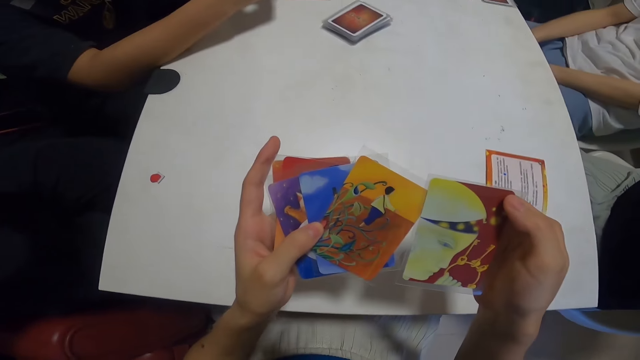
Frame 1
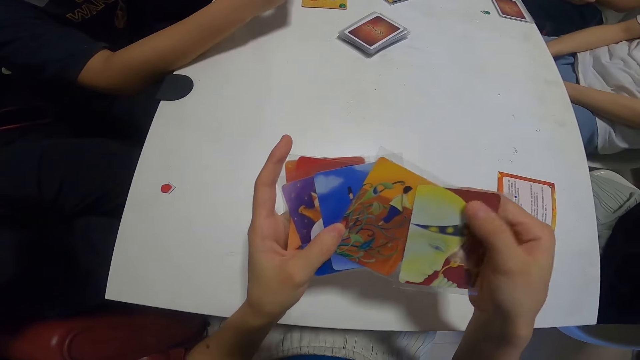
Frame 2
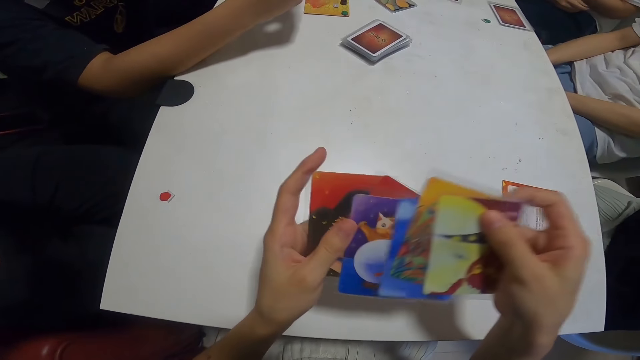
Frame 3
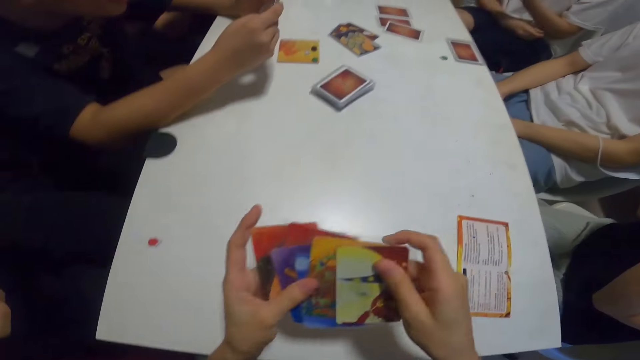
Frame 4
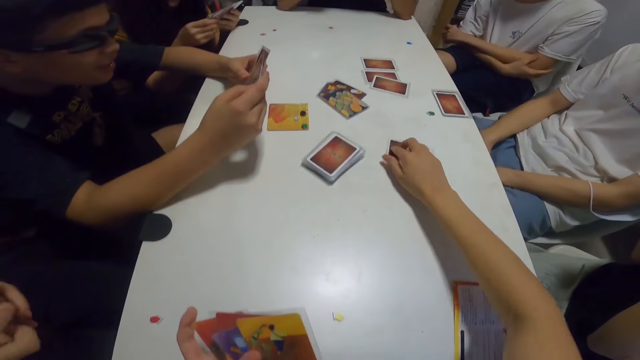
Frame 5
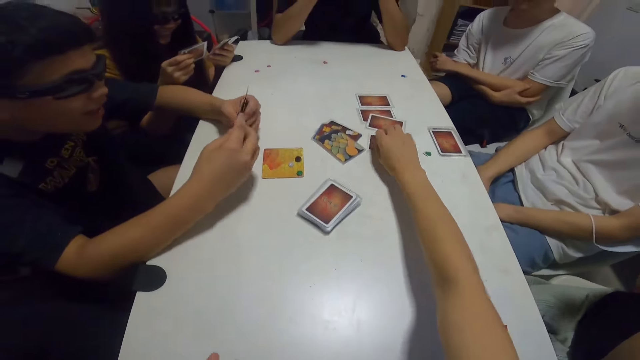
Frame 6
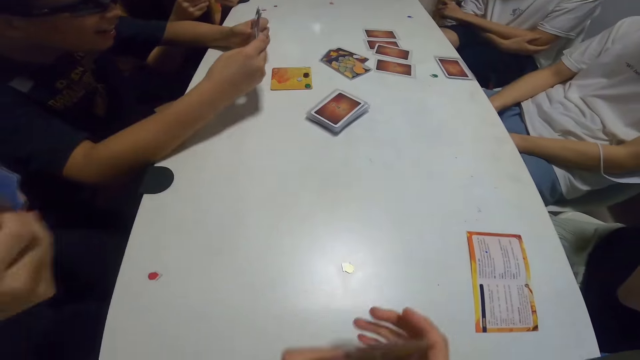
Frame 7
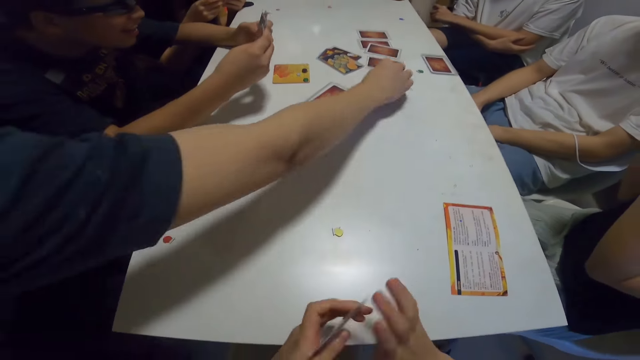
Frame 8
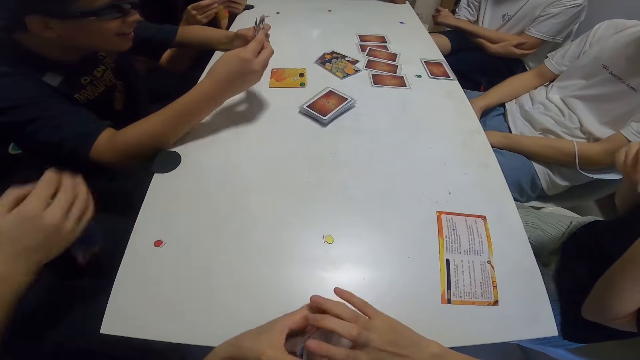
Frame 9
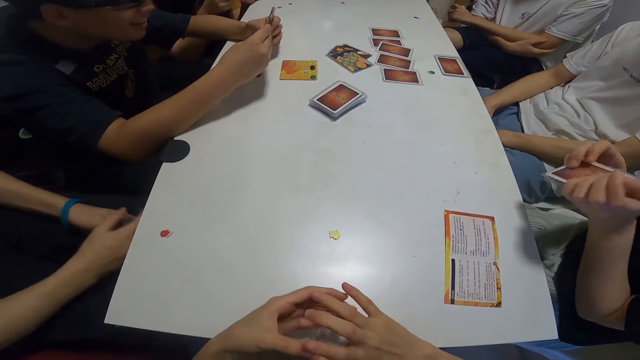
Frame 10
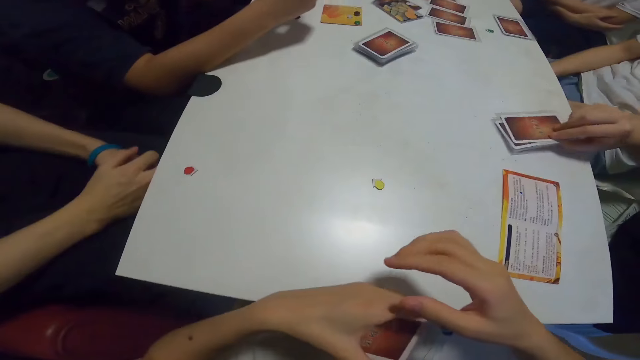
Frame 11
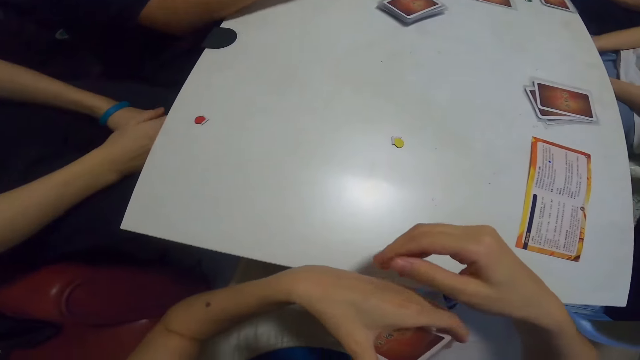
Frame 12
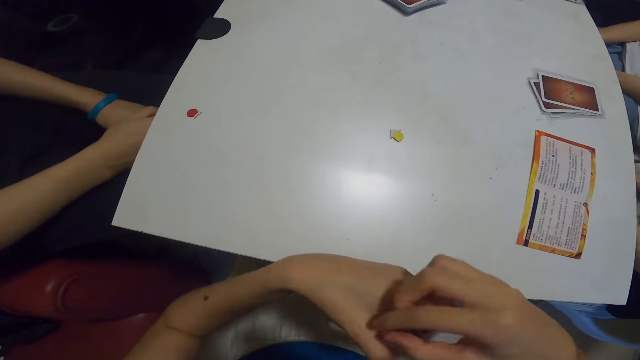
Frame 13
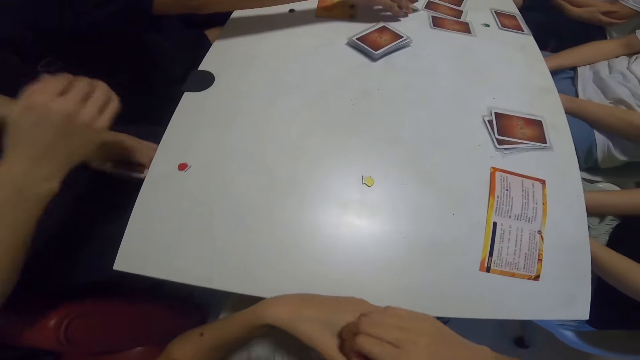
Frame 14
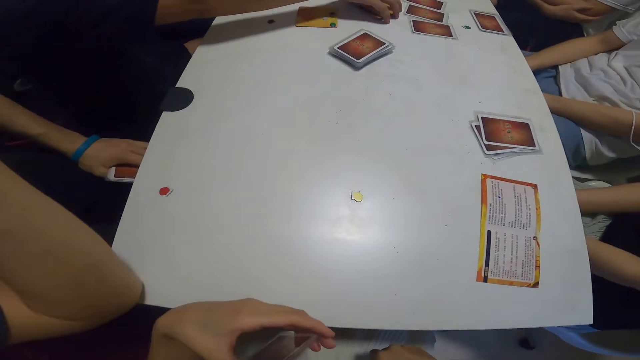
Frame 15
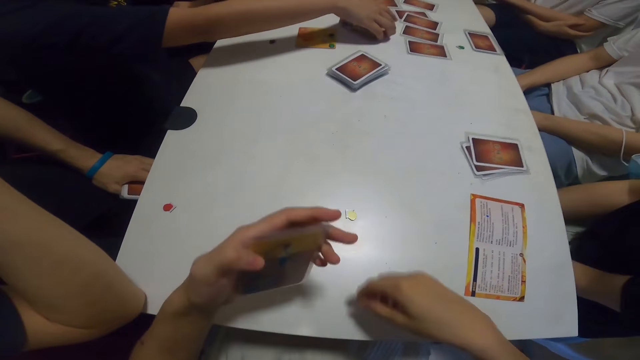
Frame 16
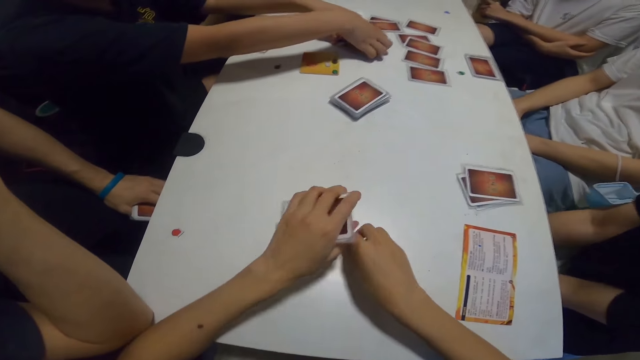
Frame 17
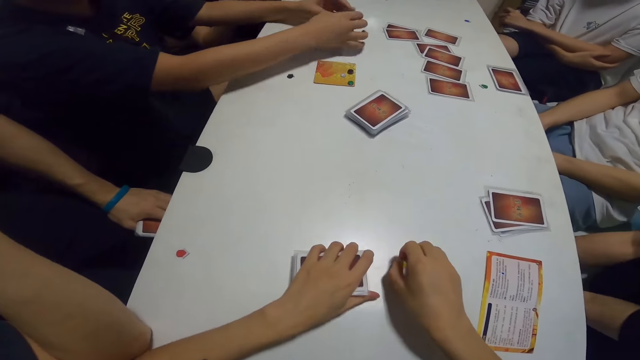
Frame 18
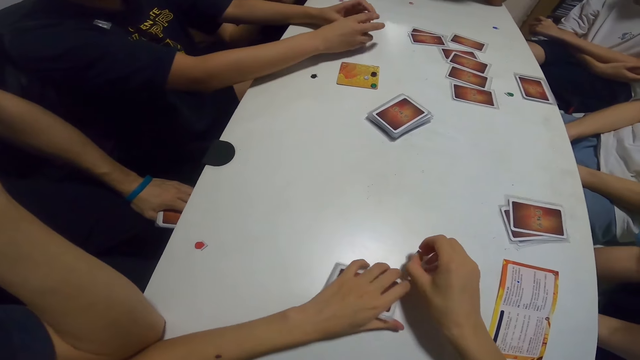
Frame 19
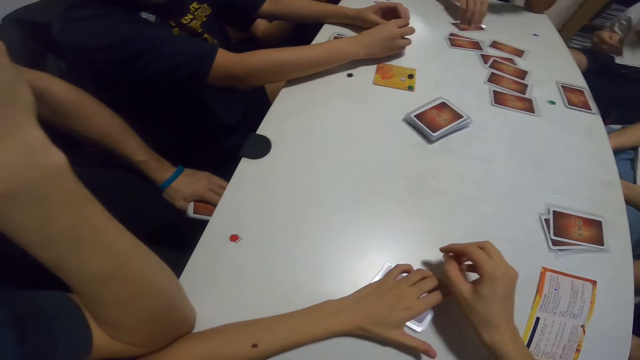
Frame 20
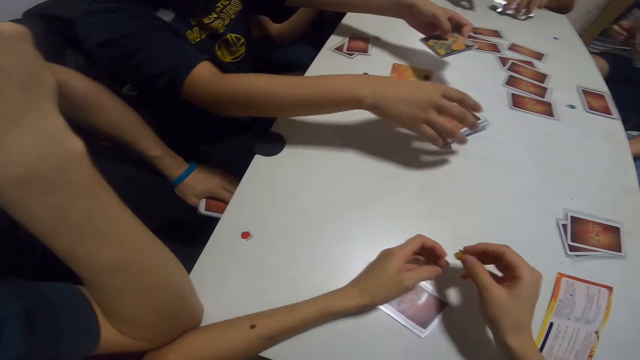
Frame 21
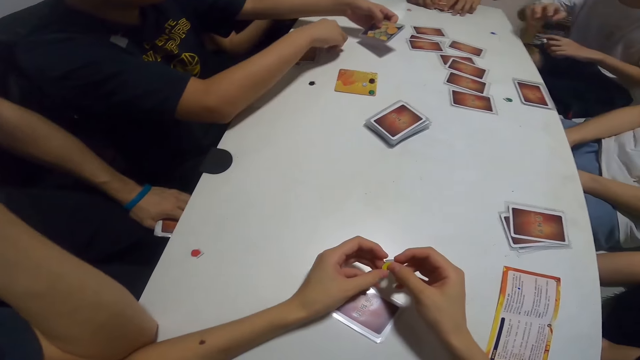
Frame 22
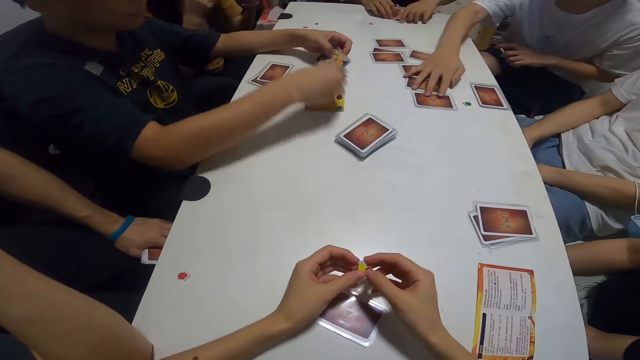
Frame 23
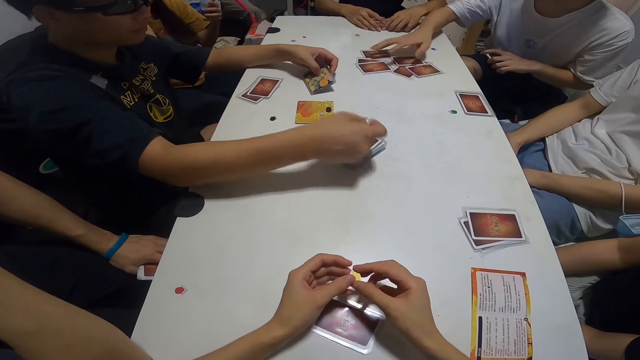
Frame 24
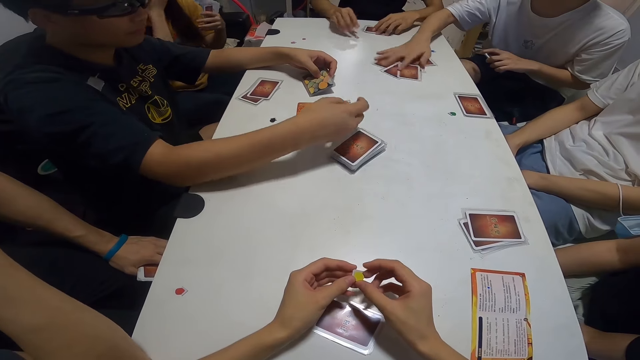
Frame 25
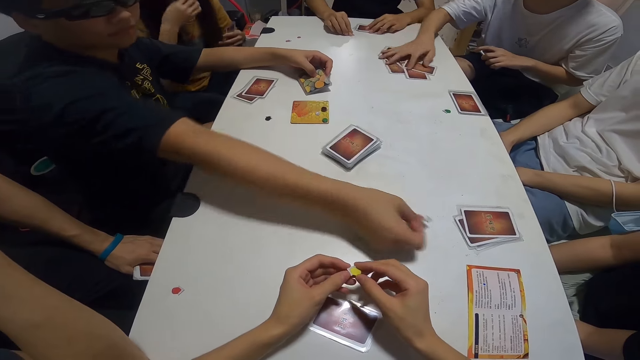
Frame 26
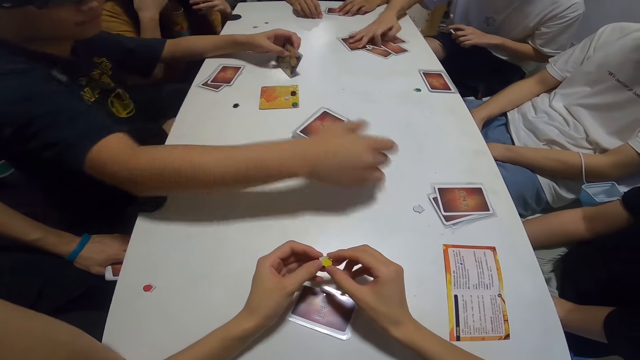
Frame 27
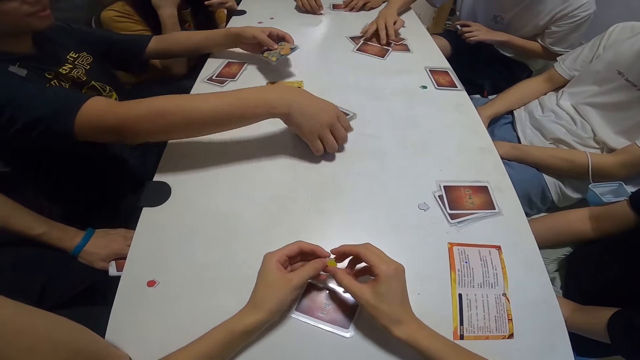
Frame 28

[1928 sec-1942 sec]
The camera wearer drops a card on the table. A man drops the card on the table. Another man drops the cards on the table. The camera wearer picks up a chip on the table. A third man picks the cards from the table. A fourth man drops the card on the table. A fifth man rolls the cards on the table.

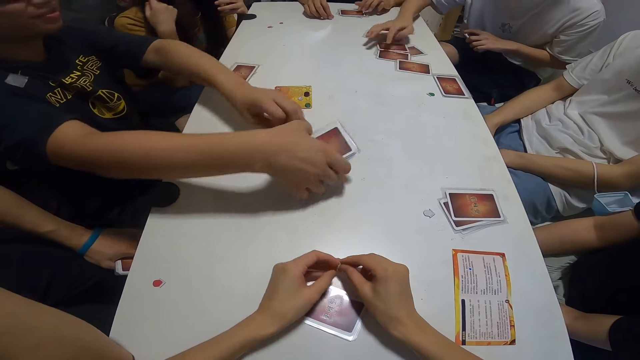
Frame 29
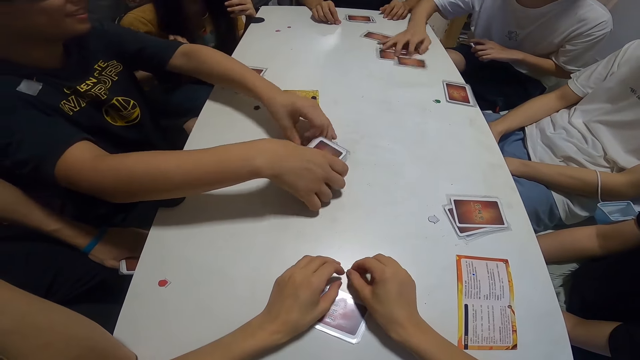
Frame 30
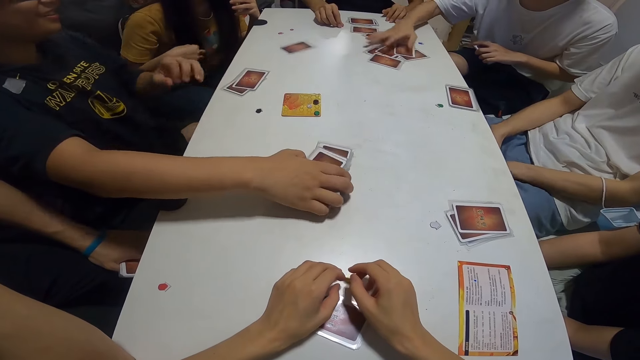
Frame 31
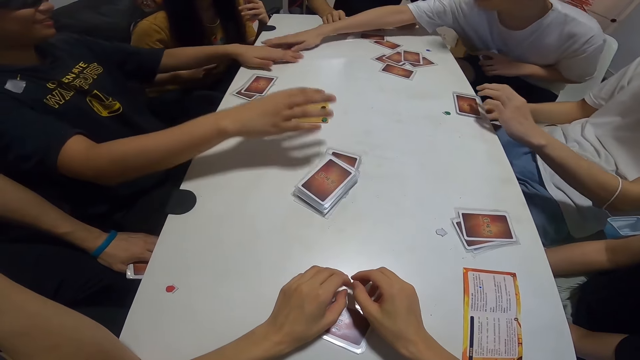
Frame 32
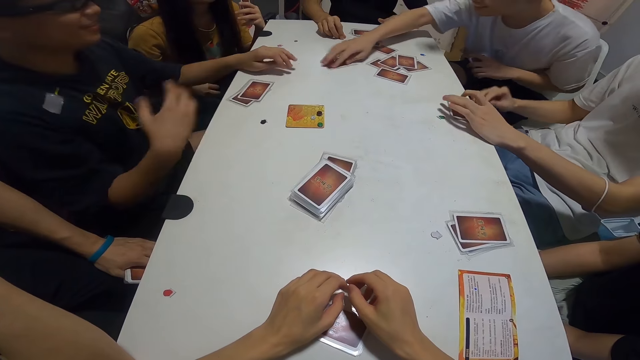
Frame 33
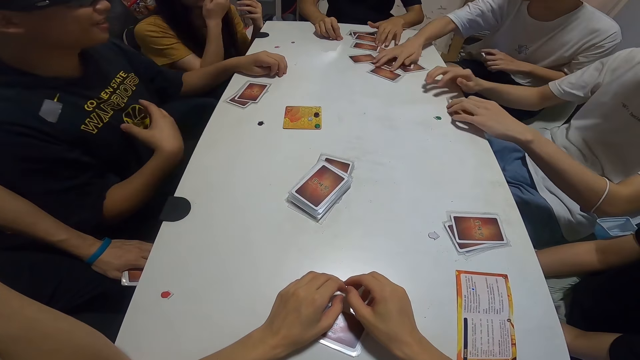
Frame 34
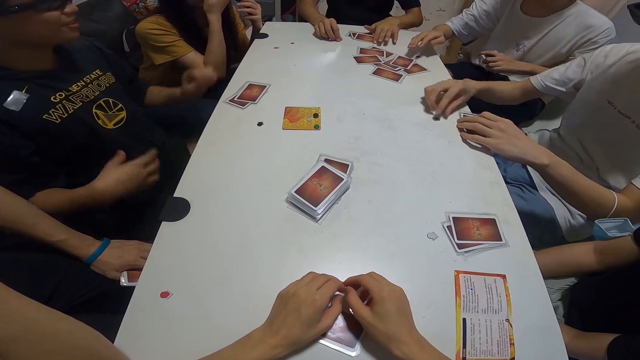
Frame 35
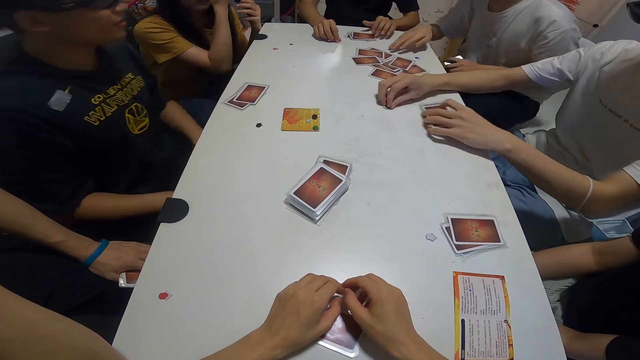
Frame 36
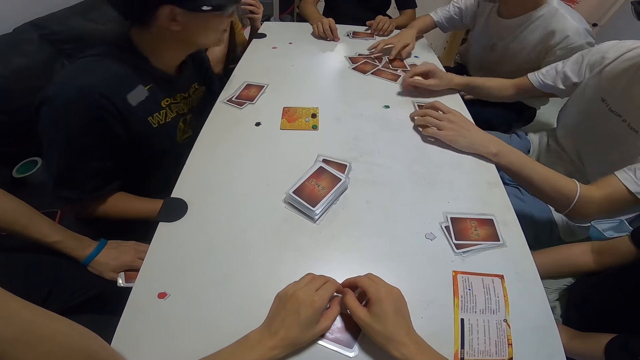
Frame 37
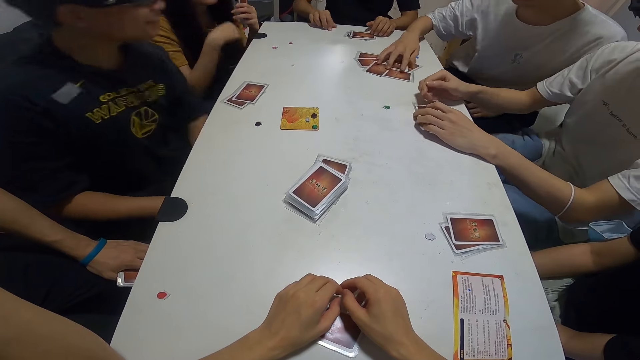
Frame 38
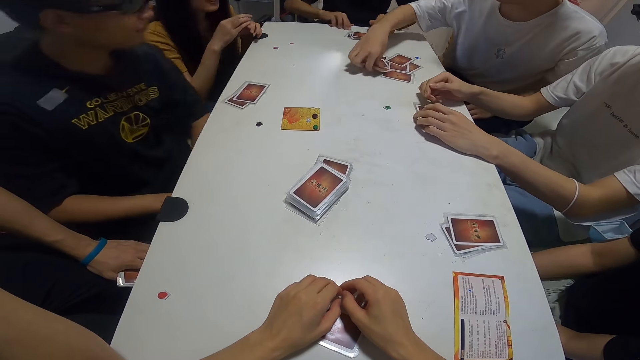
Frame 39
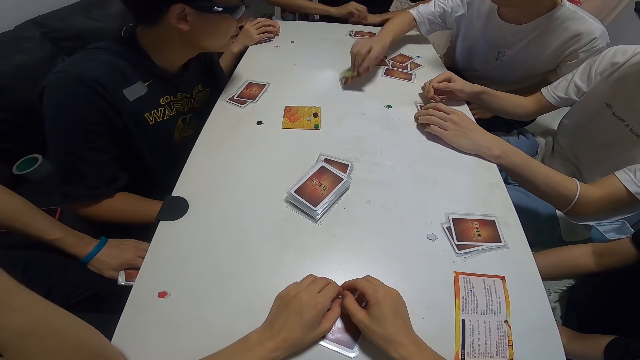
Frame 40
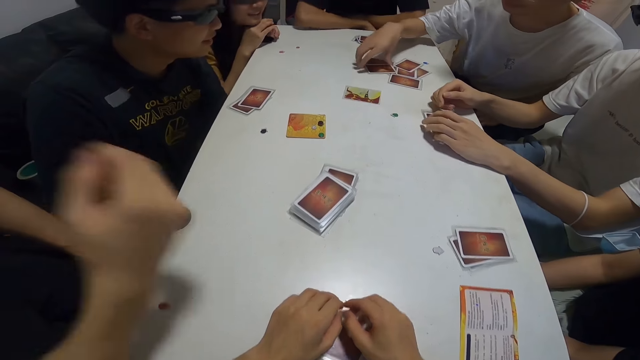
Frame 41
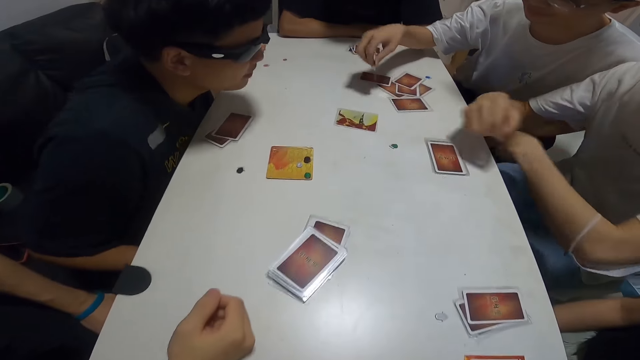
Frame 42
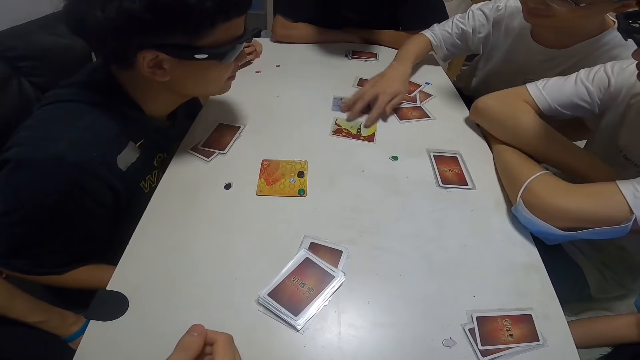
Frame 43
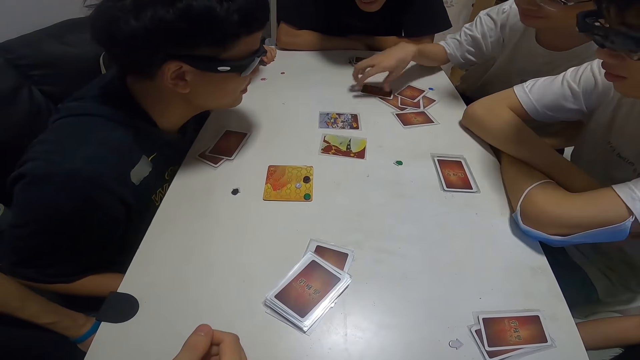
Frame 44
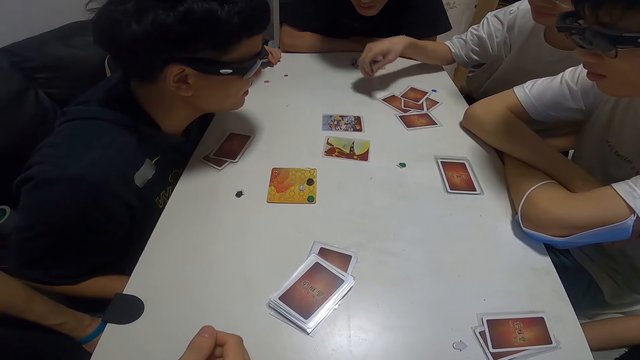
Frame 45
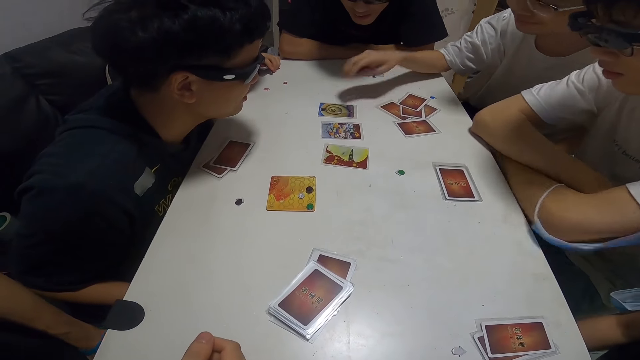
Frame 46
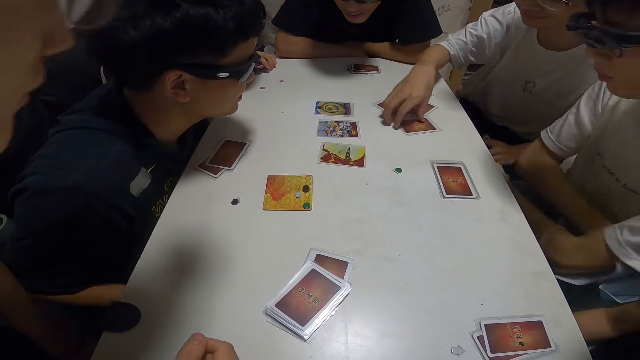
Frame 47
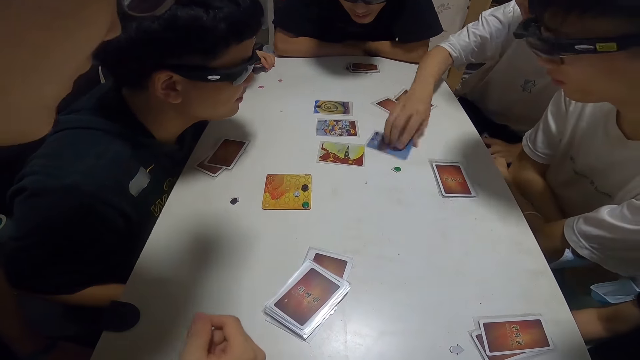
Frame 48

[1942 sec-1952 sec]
A man collects the cards from the table. Another man opens the cards on the table.
